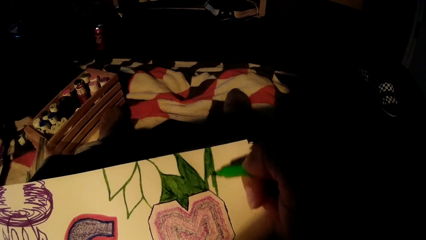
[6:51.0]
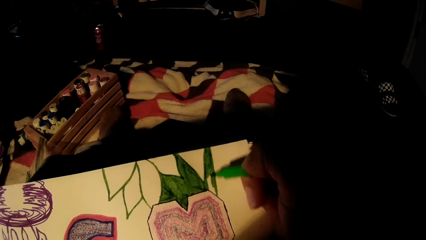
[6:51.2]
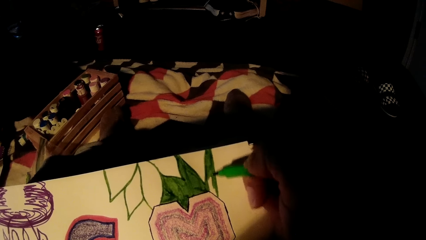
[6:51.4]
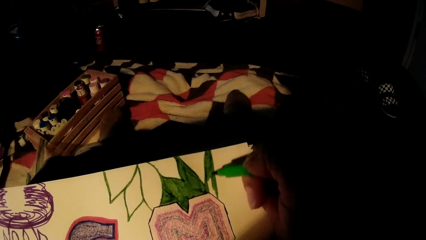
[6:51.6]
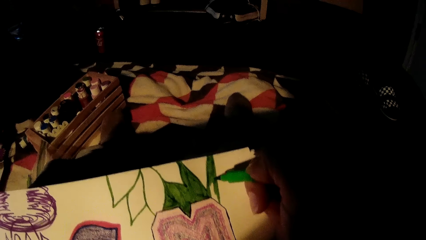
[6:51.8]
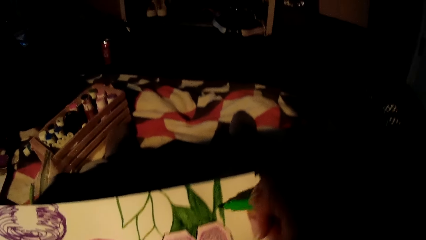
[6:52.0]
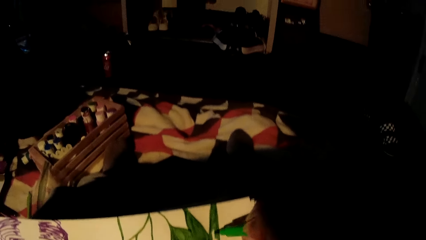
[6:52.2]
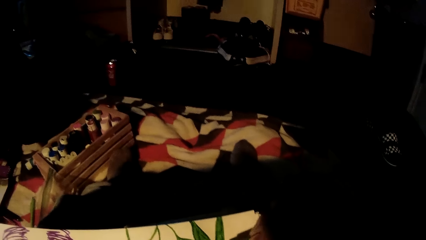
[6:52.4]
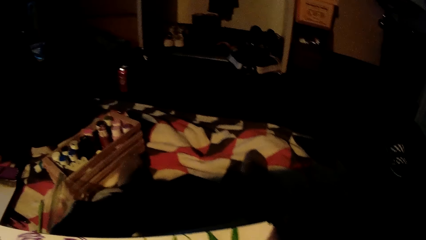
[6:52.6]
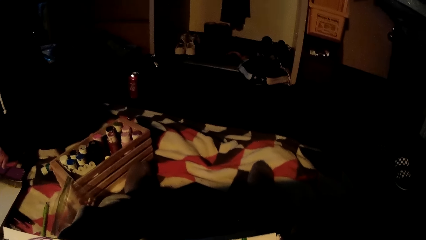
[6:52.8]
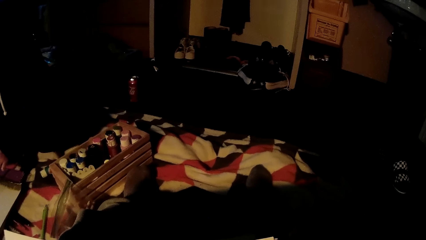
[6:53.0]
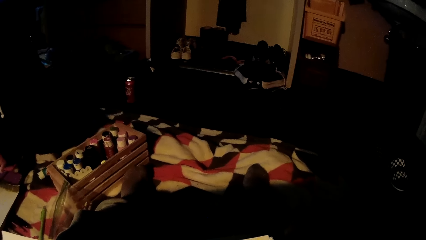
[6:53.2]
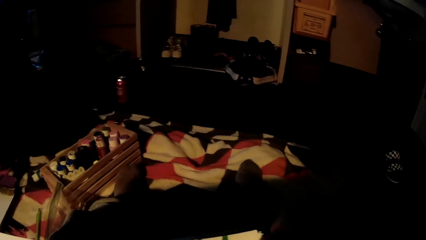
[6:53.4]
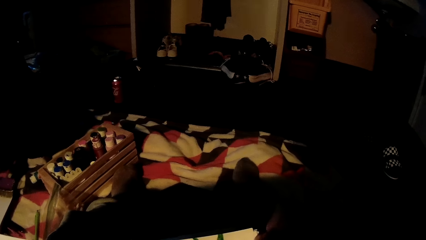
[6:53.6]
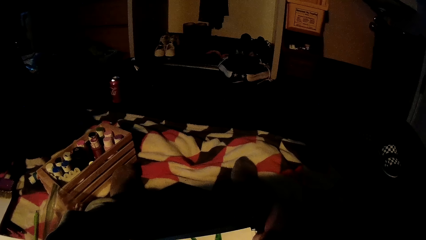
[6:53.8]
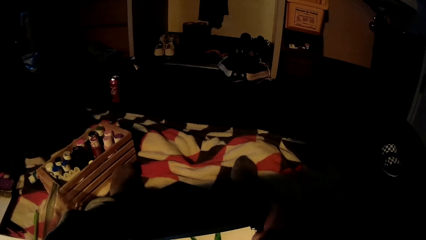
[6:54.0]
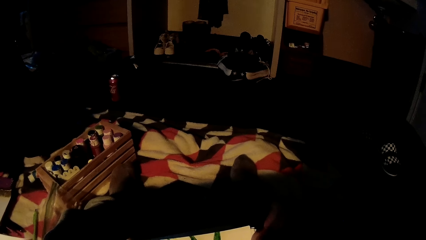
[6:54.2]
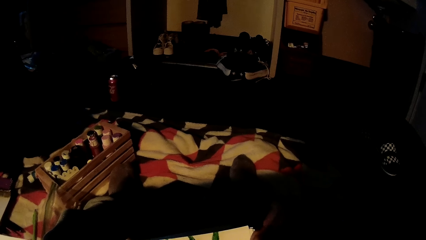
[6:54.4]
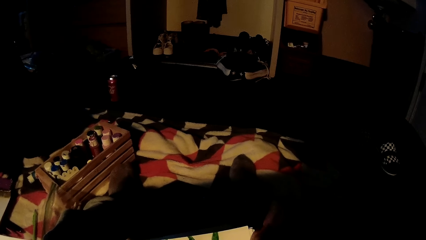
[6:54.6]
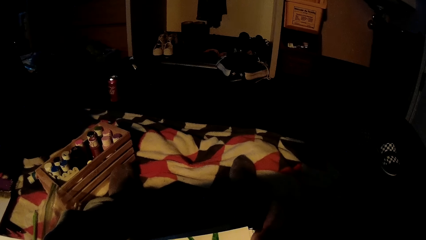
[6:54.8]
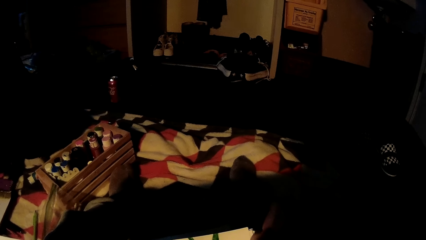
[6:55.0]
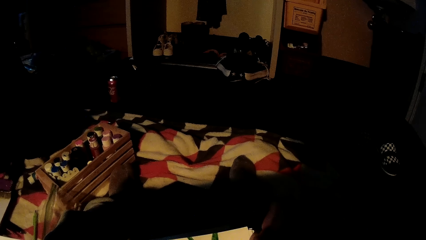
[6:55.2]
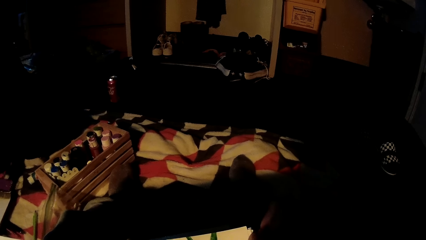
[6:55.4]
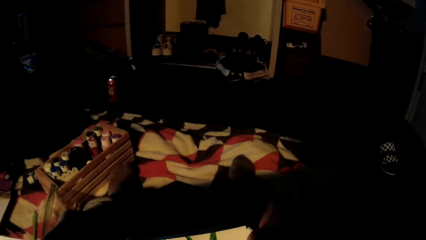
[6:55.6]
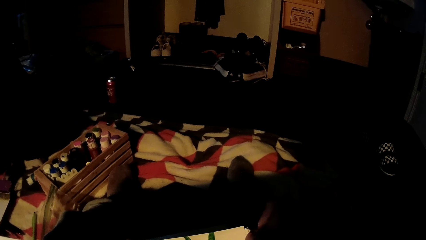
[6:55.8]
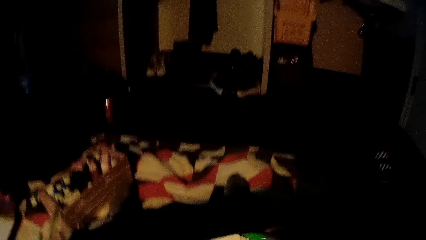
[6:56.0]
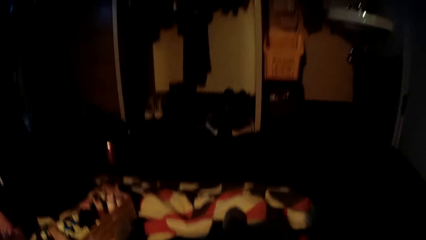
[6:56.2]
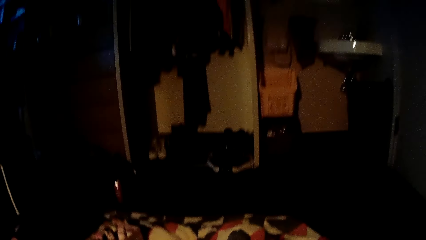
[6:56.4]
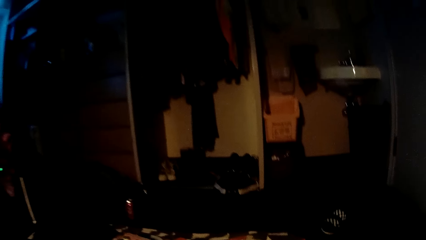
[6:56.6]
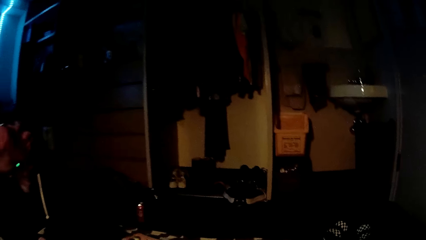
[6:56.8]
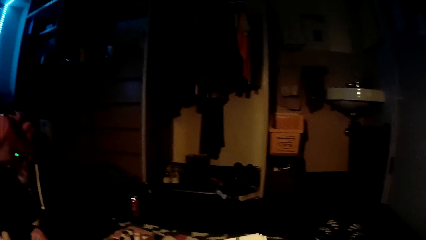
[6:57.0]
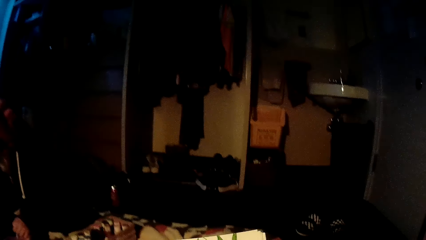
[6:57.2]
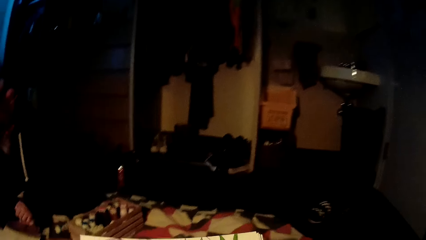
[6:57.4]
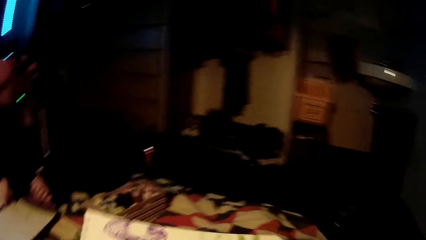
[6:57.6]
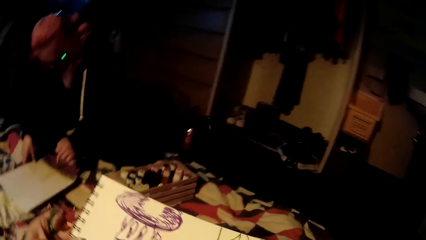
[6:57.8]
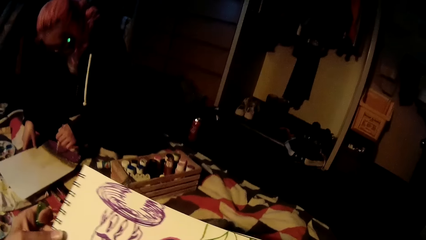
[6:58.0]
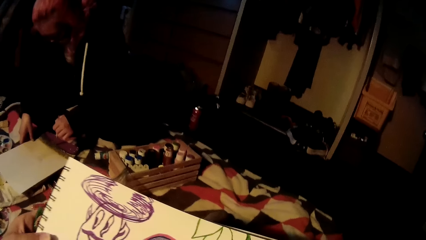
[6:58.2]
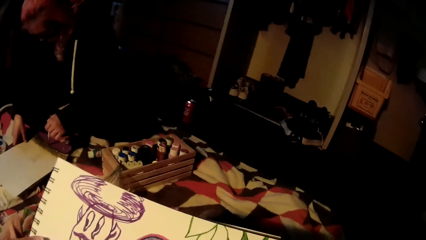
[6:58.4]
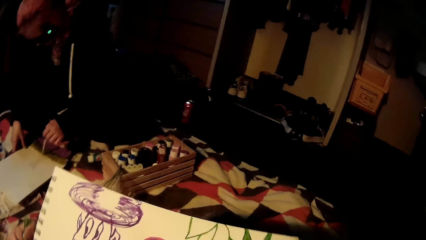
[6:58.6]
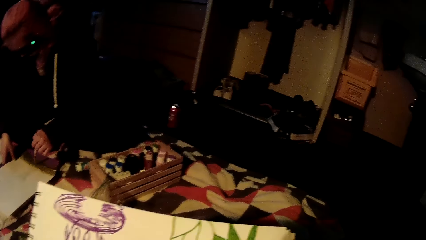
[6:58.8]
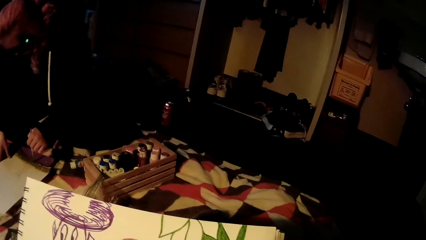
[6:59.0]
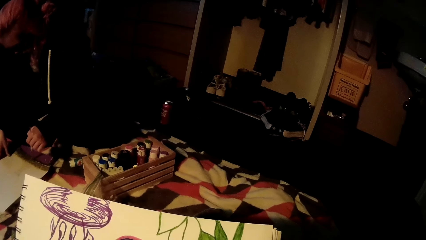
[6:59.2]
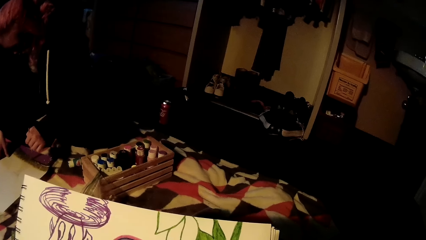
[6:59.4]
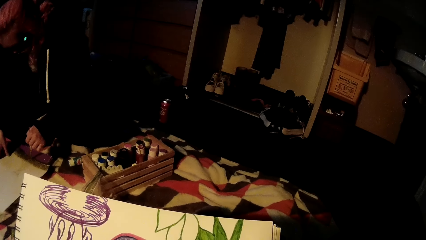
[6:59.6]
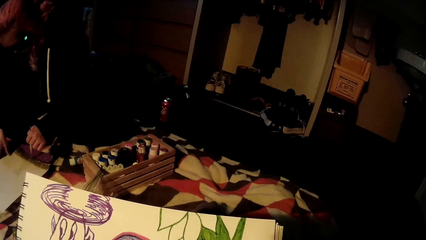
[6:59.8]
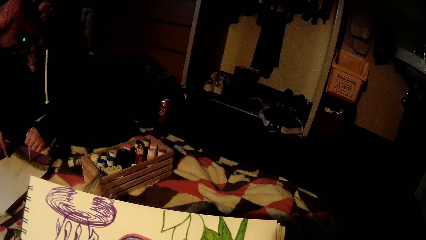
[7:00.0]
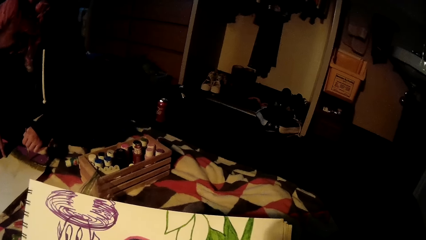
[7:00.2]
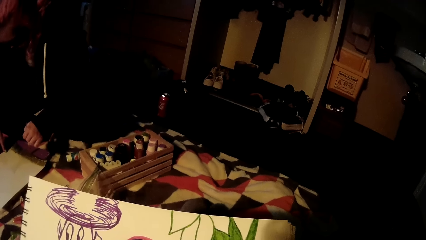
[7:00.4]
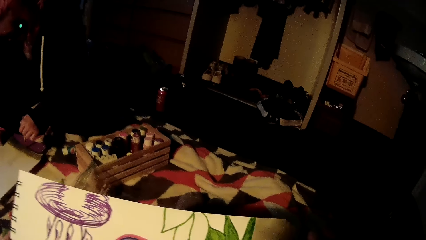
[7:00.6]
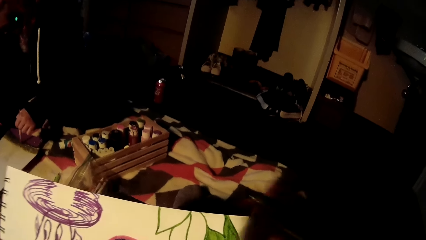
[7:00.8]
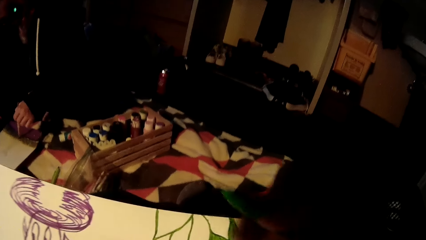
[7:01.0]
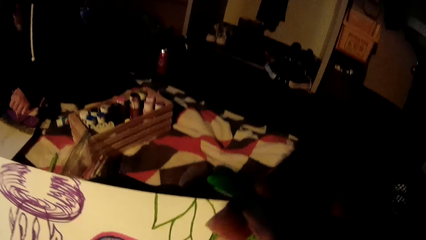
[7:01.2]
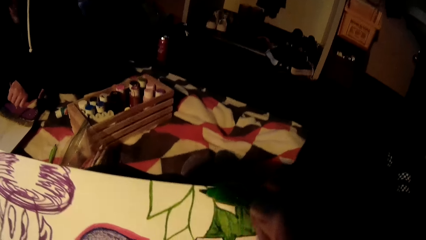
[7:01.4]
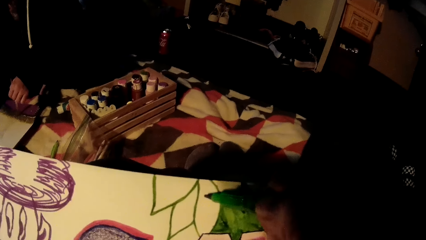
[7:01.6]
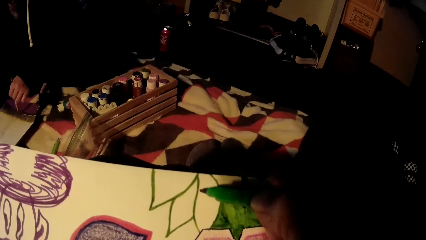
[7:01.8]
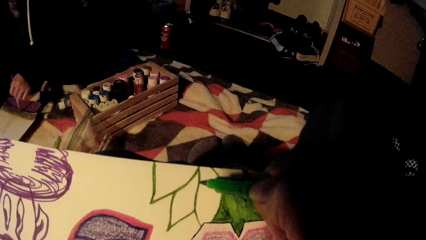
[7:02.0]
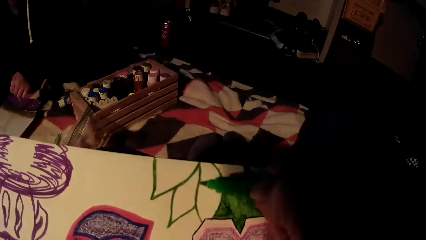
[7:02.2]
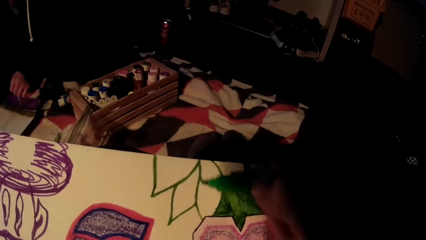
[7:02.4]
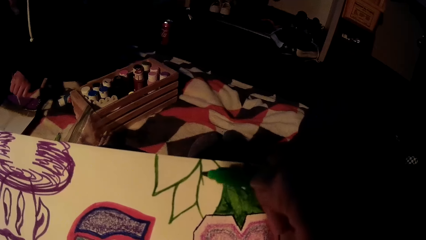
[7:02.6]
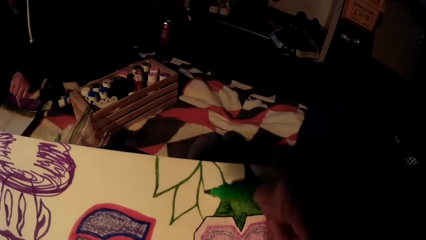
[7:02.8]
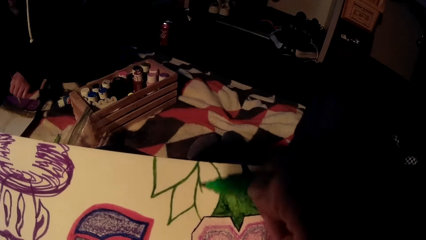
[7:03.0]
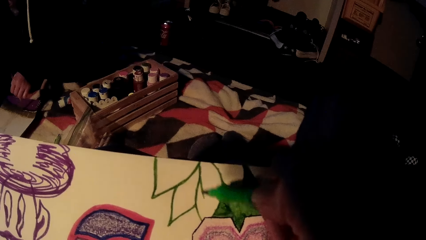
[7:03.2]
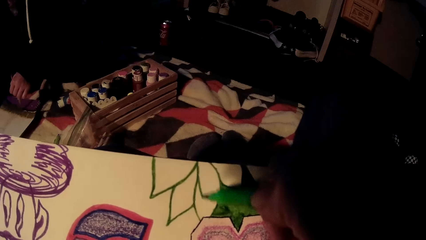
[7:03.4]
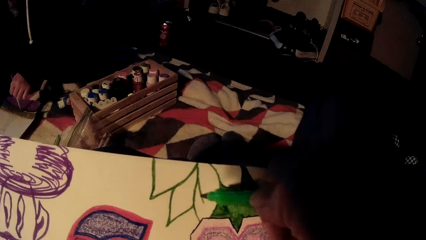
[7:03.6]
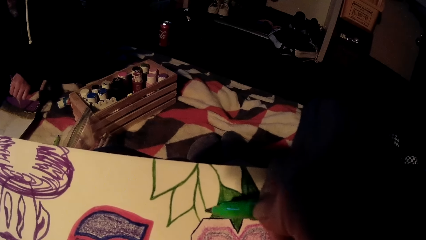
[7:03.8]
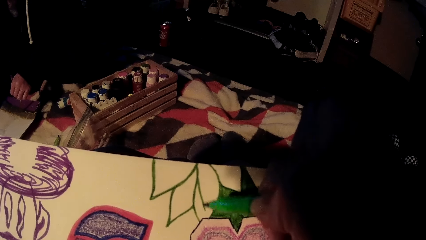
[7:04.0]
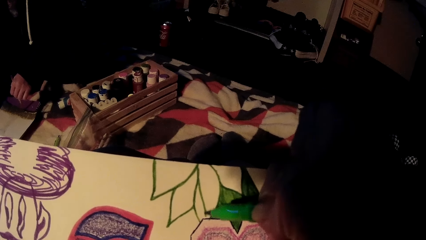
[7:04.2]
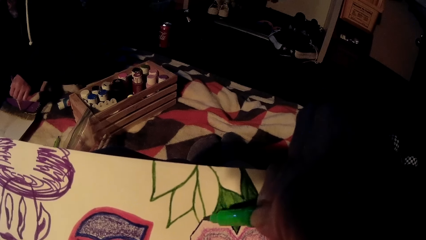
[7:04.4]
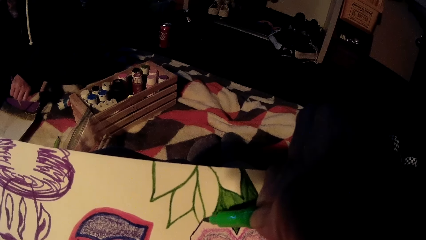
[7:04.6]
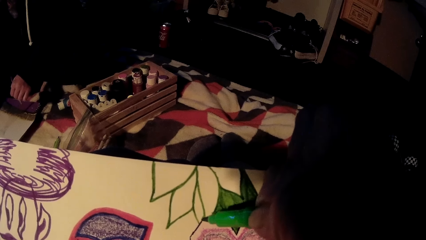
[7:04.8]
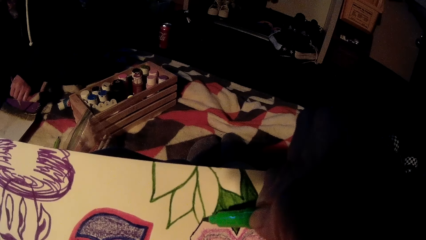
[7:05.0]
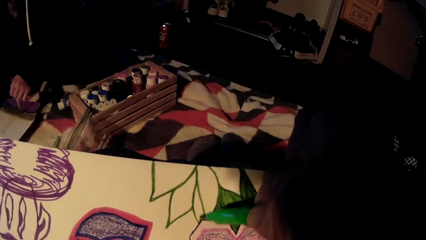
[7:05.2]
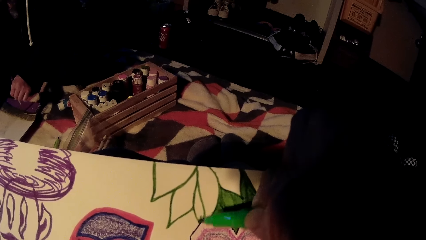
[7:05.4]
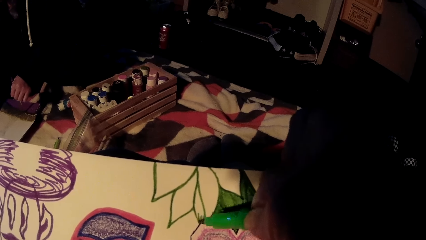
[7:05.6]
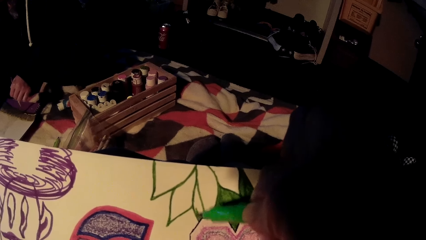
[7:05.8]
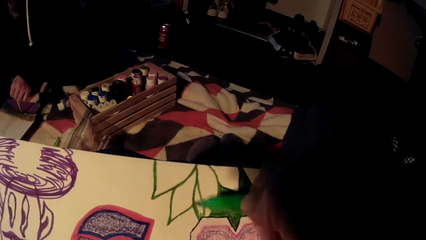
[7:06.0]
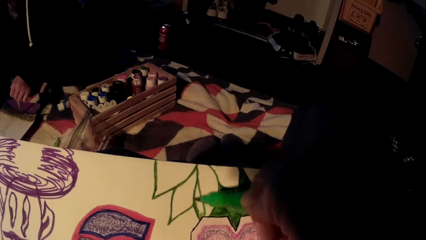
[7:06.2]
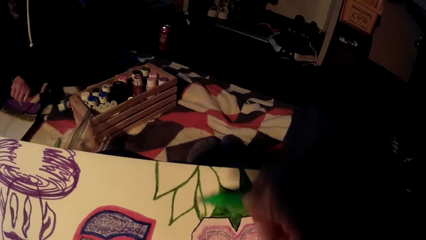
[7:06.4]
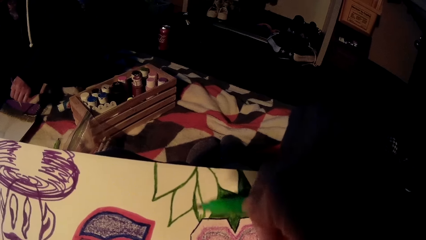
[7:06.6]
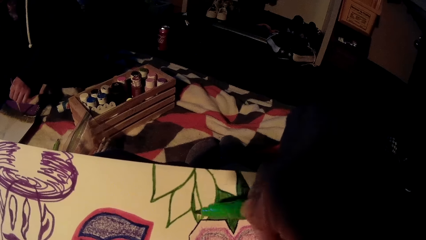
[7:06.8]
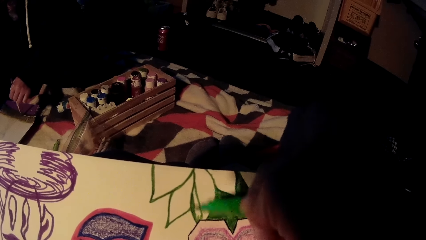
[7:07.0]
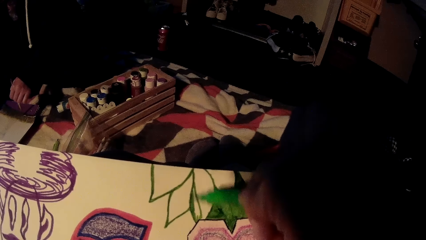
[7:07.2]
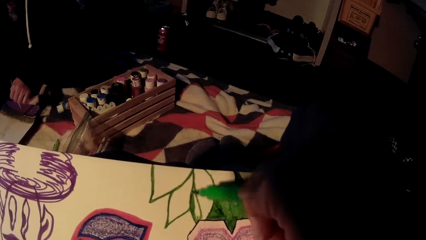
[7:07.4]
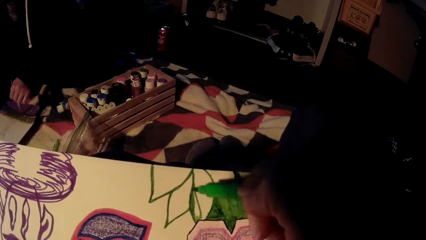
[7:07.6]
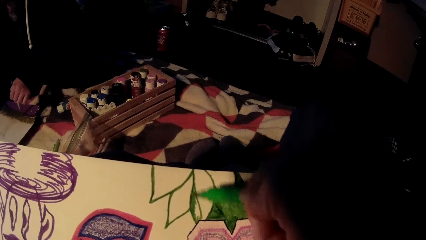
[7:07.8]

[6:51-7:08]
The camera wearer looks around. They draw on a piece of paper.
